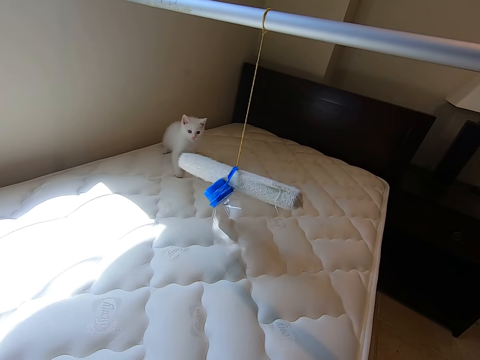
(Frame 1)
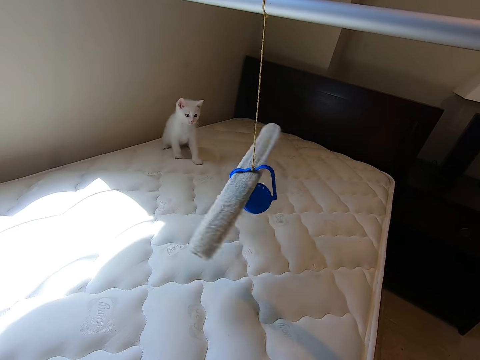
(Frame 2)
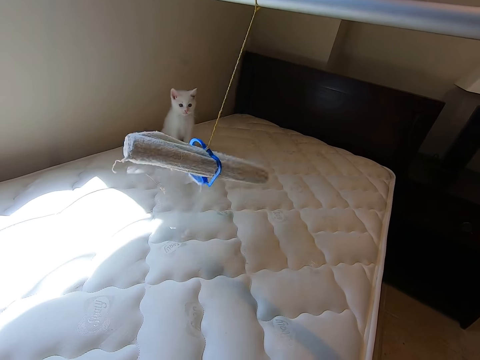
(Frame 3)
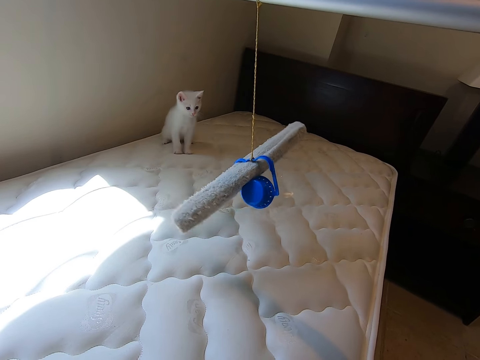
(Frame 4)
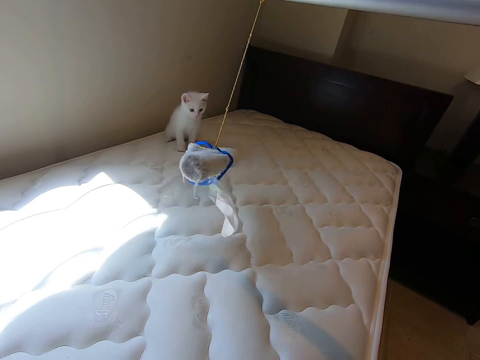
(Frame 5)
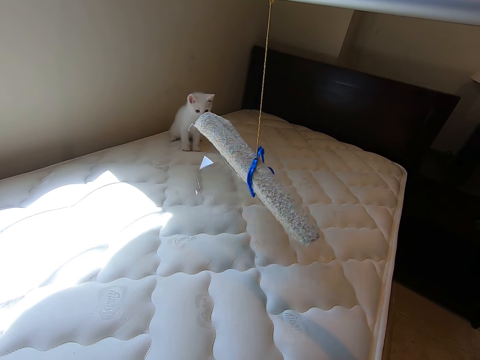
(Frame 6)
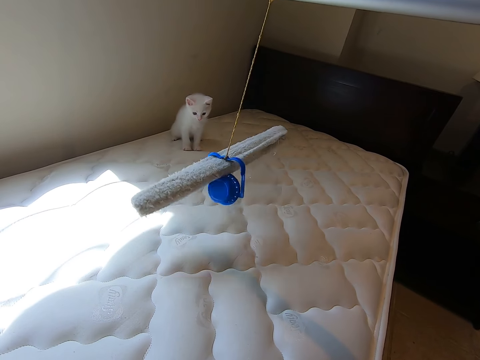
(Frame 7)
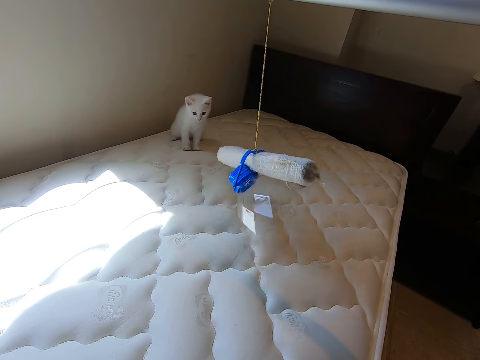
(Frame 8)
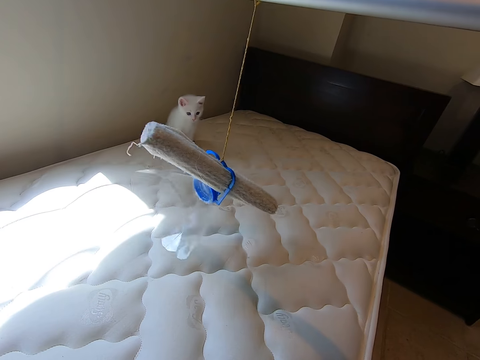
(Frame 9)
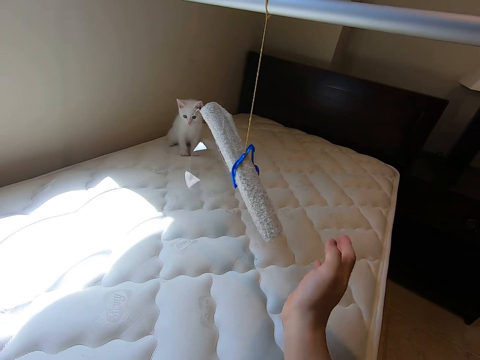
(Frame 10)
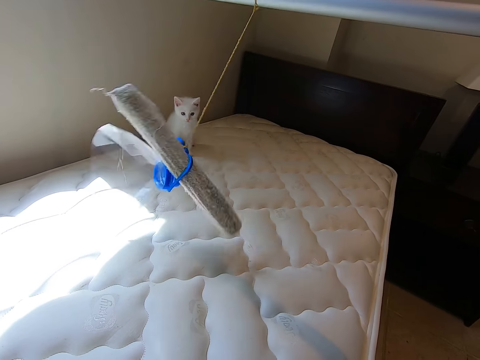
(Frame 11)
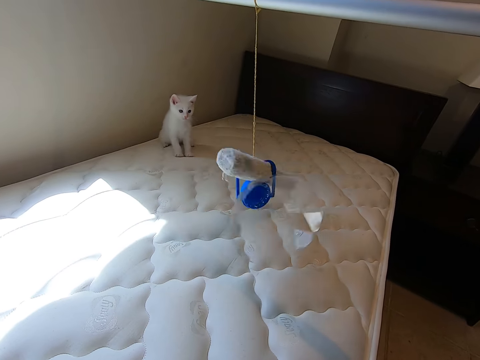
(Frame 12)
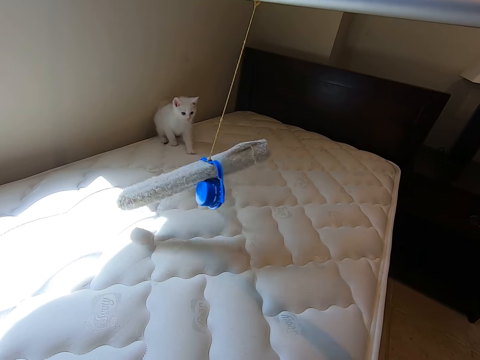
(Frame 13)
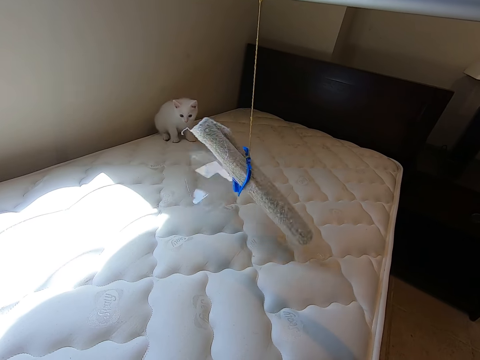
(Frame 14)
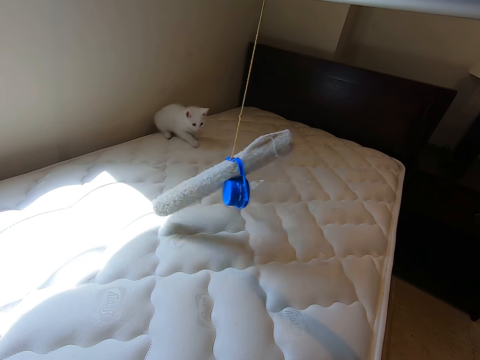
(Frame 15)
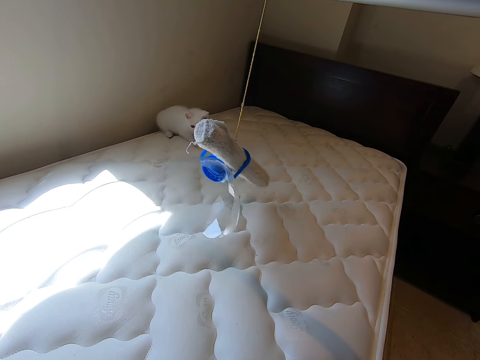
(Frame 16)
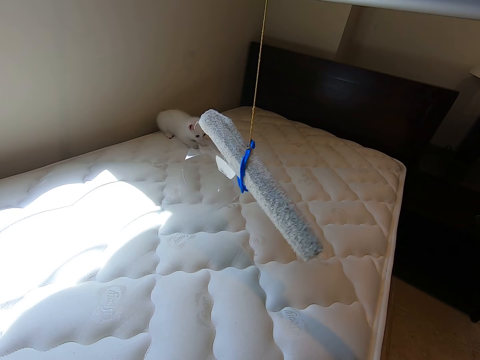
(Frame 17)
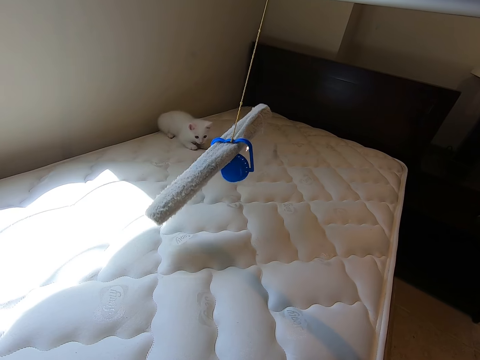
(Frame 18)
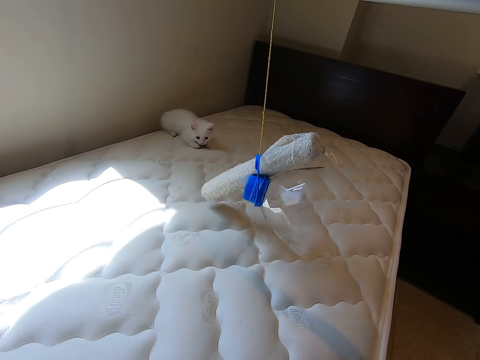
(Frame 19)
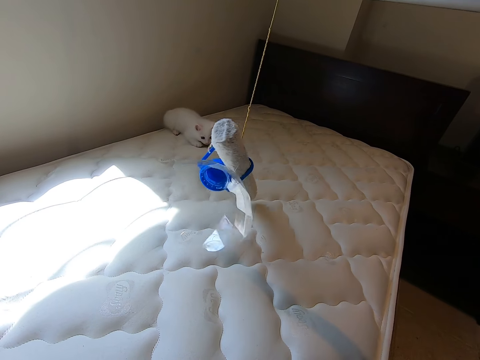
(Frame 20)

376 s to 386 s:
The camera wearer moves his right hand to something. He holds an object with his right hand. He stares around.
